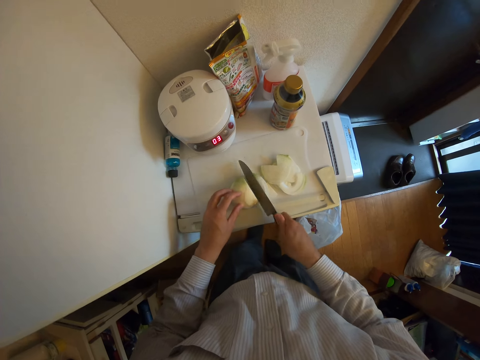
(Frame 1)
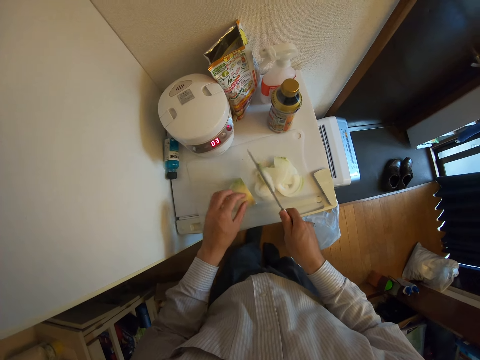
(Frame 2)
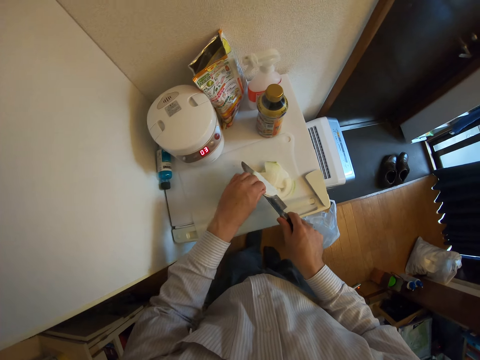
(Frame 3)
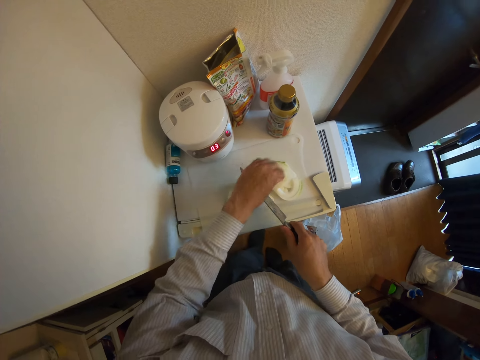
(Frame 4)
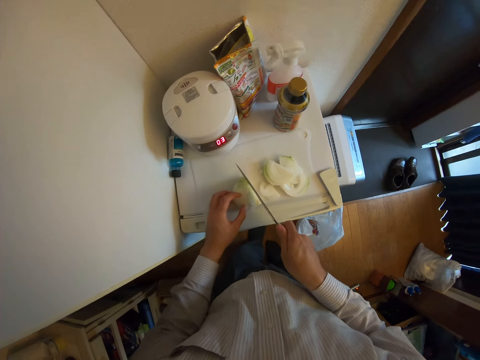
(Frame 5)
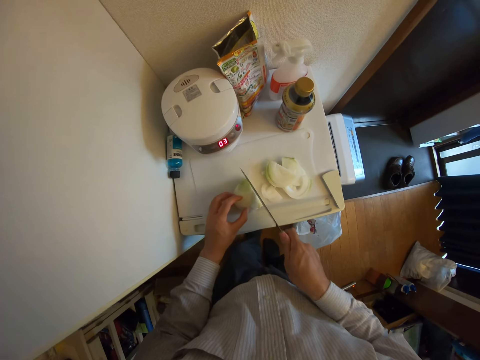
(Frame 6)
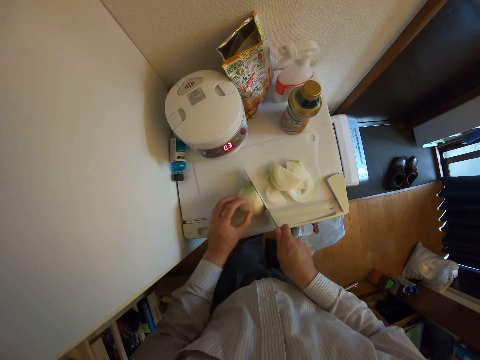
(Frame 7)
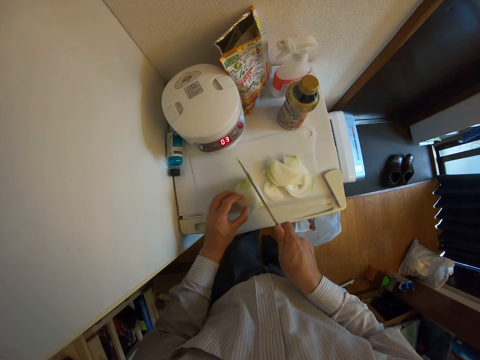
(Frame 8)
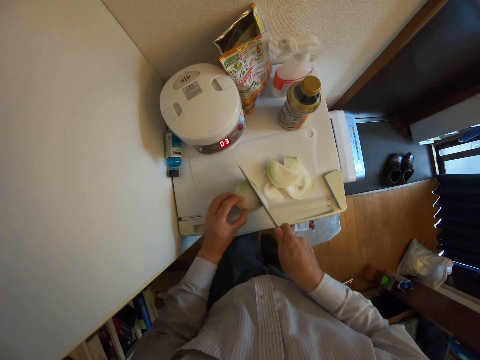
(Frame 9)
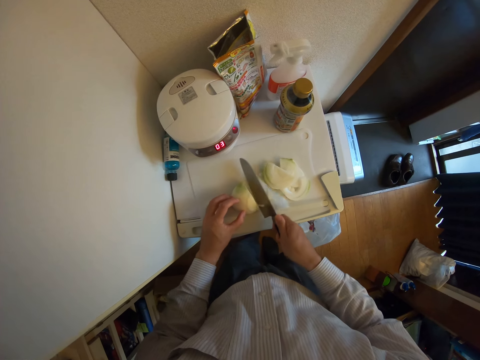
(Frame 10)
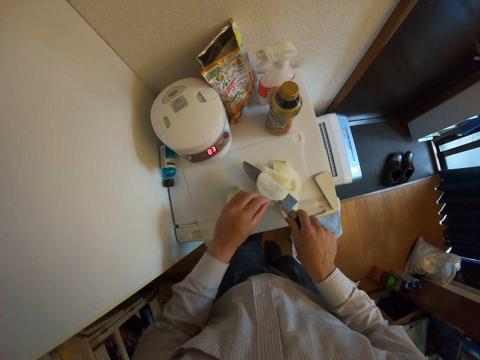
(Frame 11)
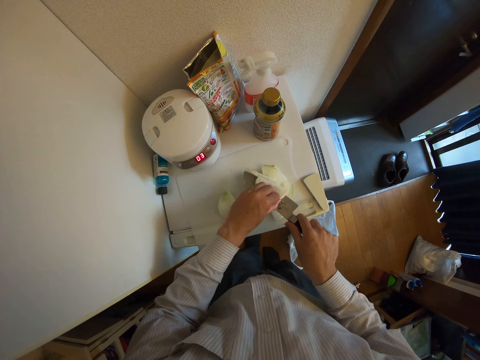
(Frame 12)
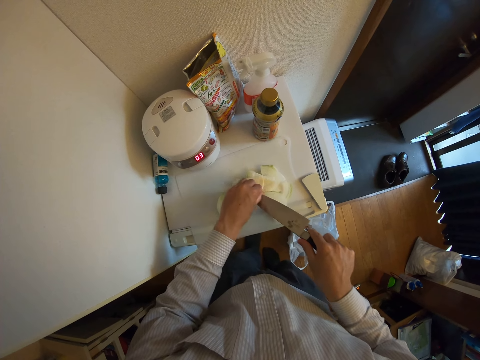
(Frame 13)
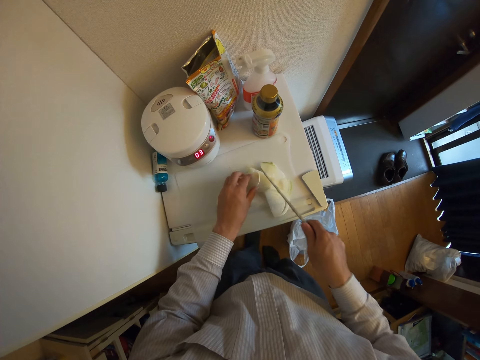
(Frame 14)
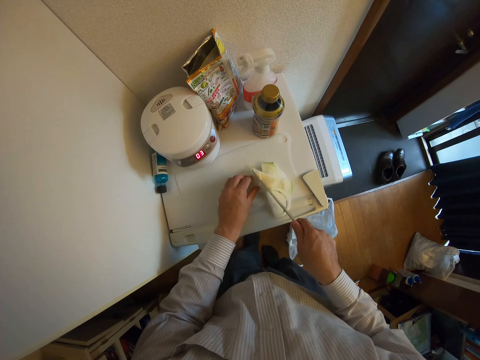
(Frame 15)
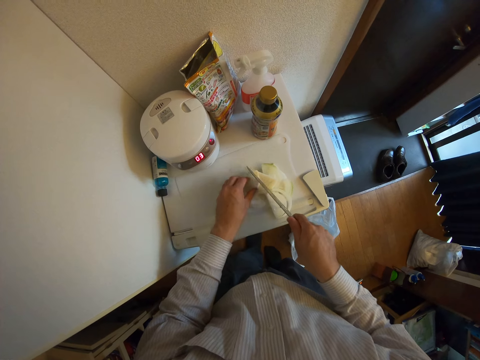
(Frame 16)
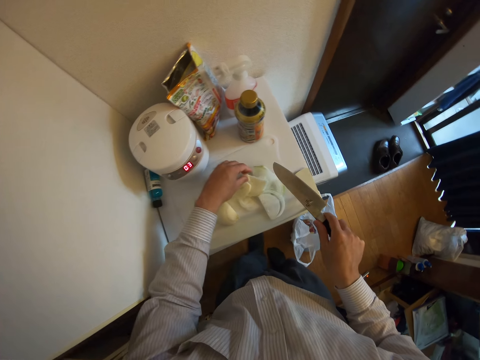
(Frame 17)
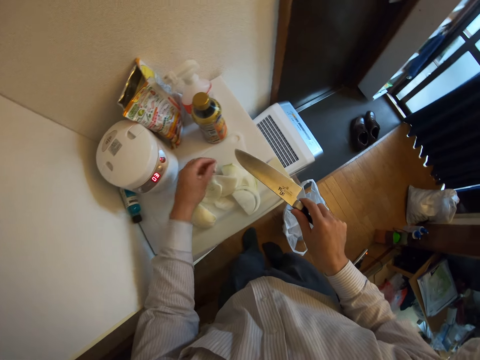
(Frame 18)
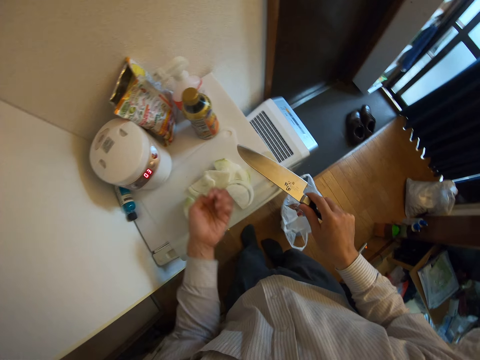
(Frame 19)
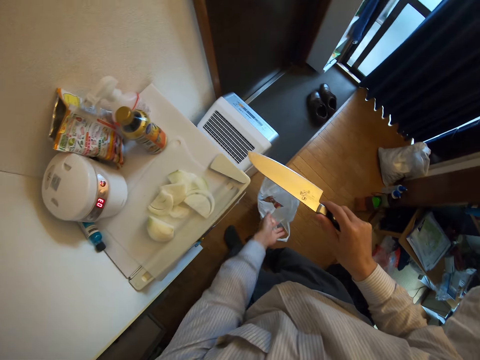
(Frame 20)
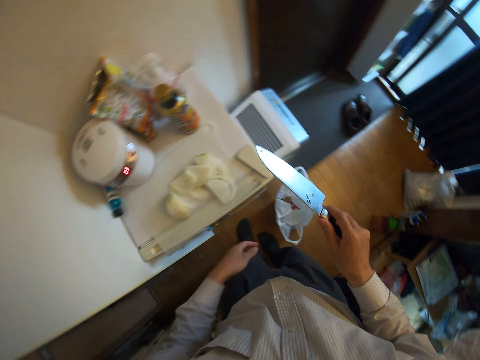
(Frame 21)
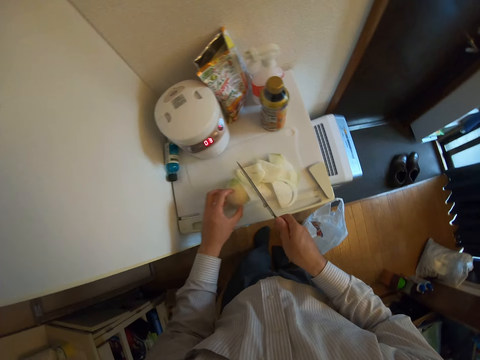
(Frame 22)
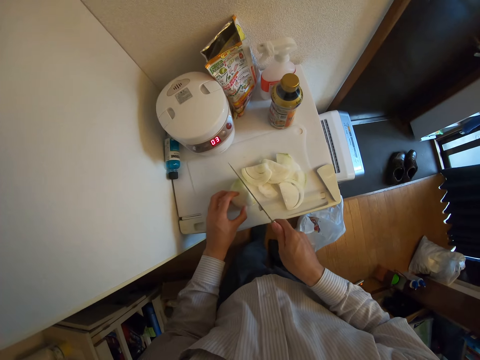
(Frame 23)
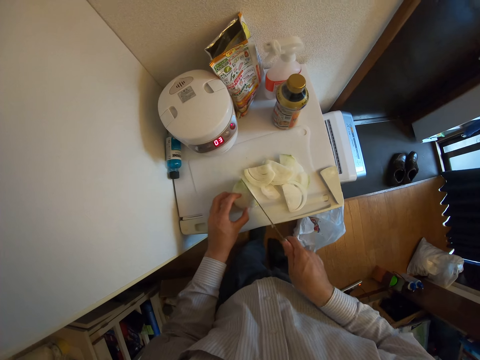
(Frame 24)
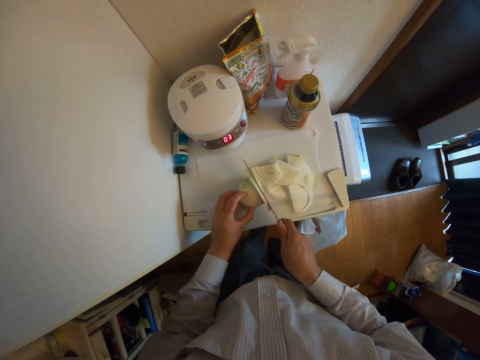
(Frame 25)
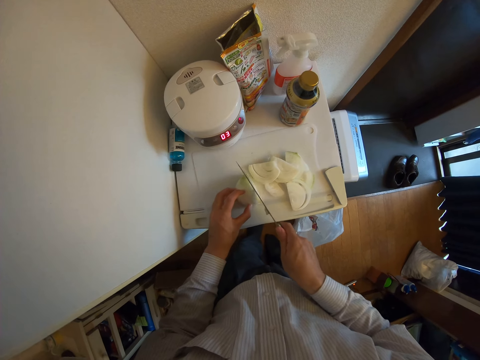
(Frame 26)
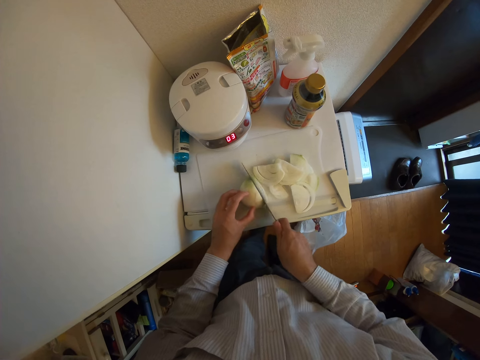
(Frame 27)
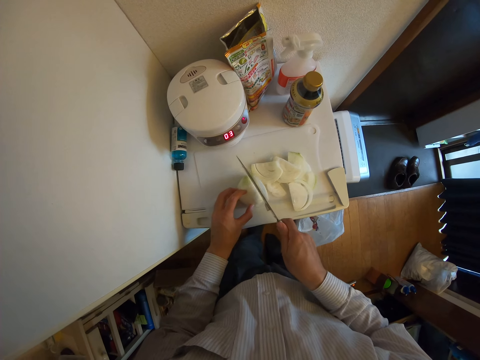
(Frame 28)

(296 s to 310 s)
The camera wearer puts the onions on the chopping board. They remove an onion slice from the knife. They touch the onion. They cut the onion with the knife. They turn the knife. They put the onions on the chopping board. They remove an onion slice from the knife. They touch the onions. They cut the top of the onion slice with the knife. They pick the top of the onion slice from the chopping board. They throw the top of the onion slice in the nylon. They touch the onion. They cut the onion with the knife.

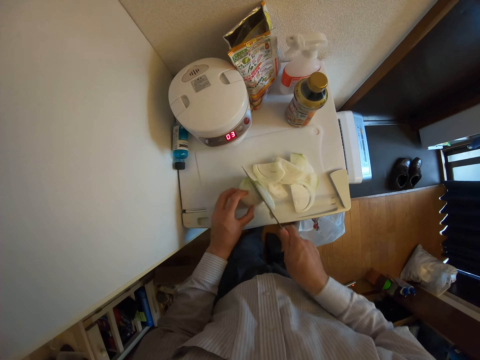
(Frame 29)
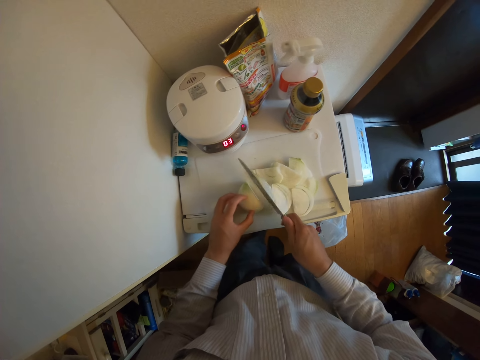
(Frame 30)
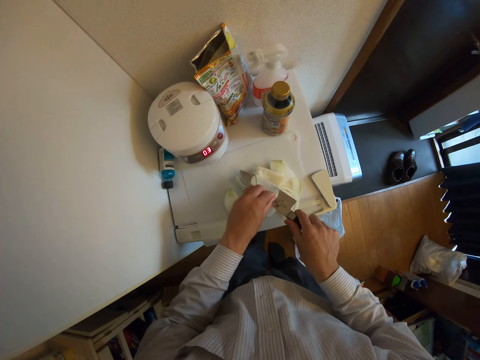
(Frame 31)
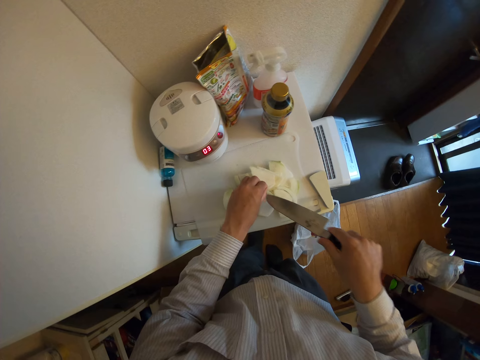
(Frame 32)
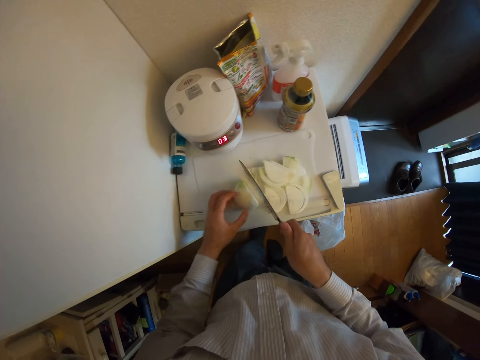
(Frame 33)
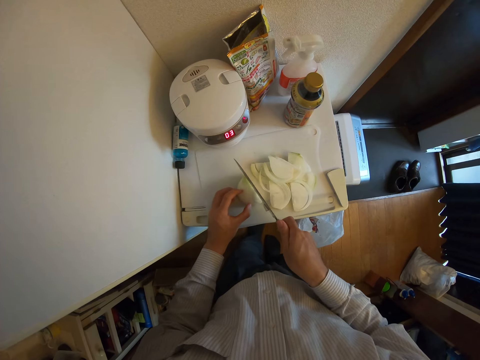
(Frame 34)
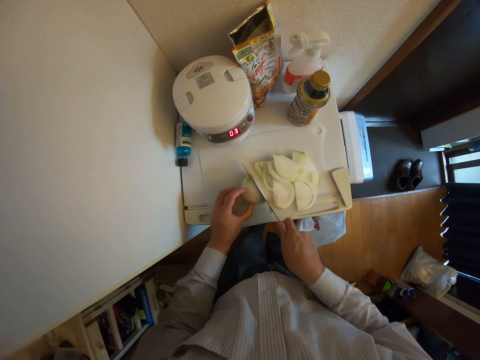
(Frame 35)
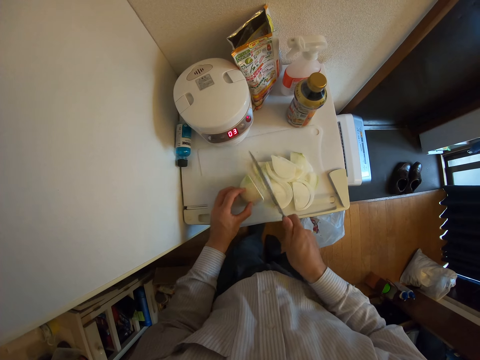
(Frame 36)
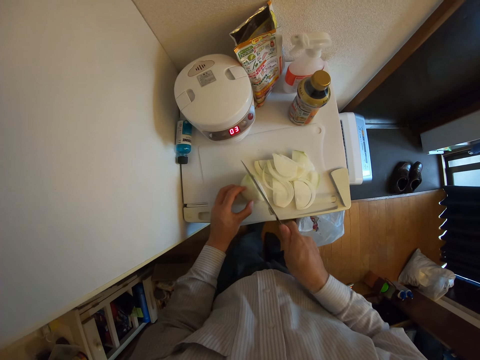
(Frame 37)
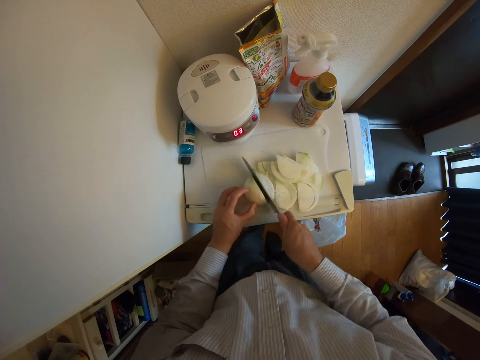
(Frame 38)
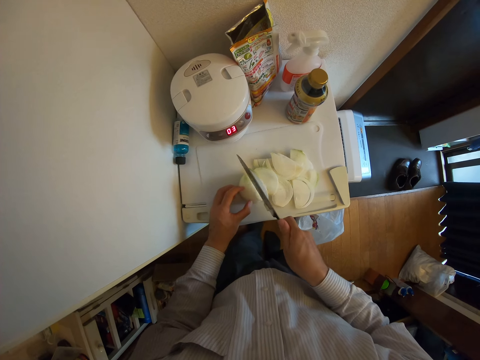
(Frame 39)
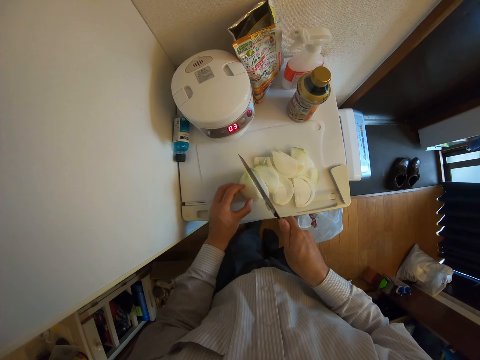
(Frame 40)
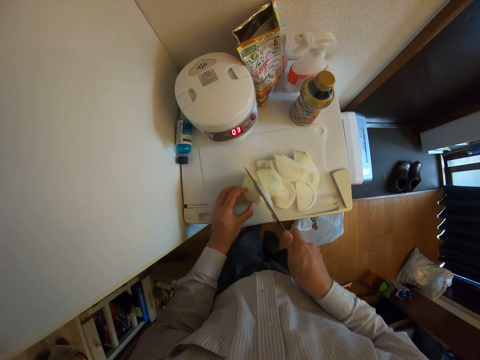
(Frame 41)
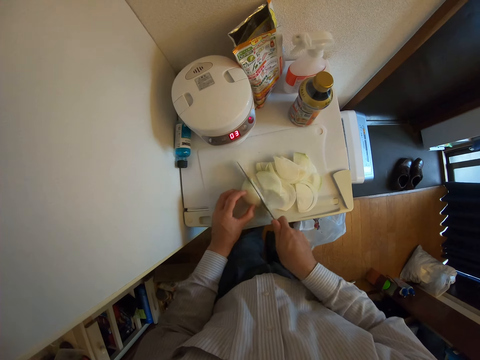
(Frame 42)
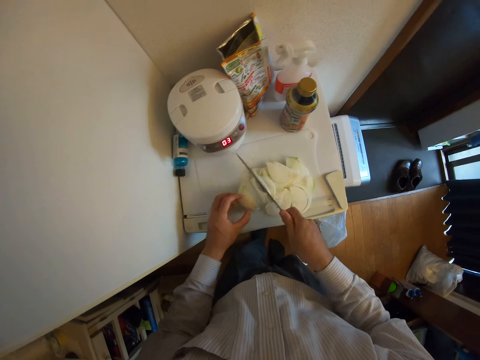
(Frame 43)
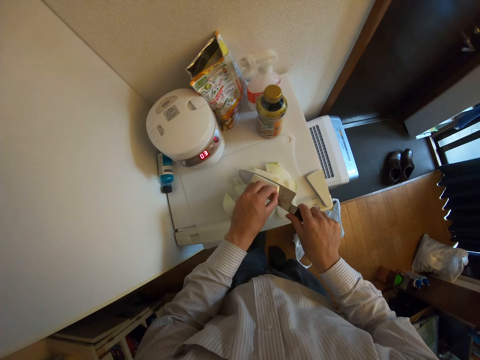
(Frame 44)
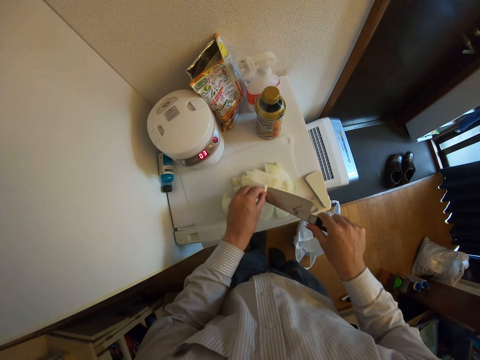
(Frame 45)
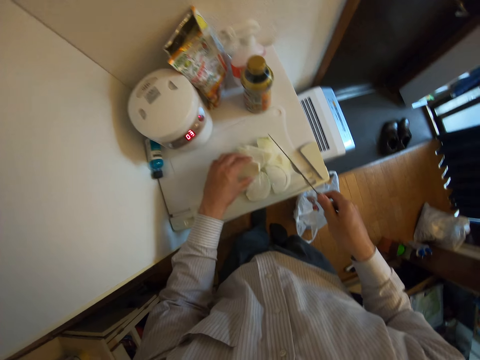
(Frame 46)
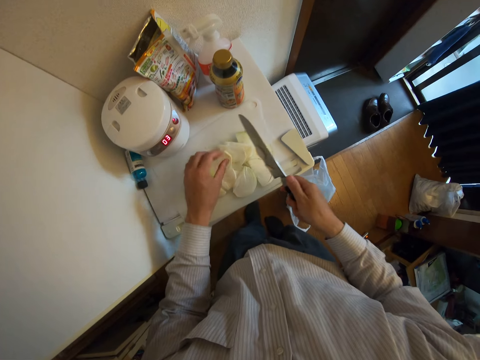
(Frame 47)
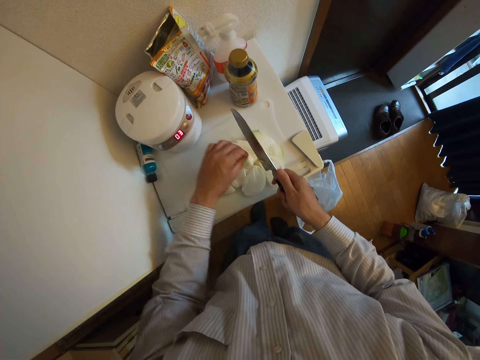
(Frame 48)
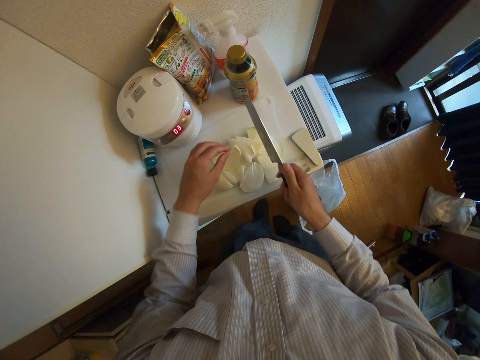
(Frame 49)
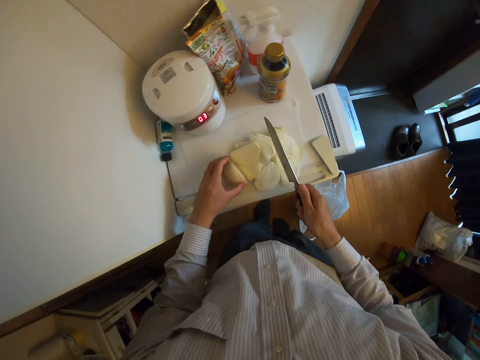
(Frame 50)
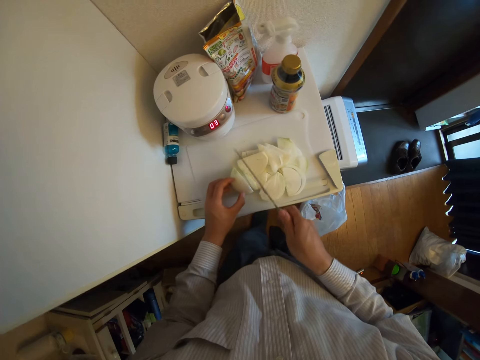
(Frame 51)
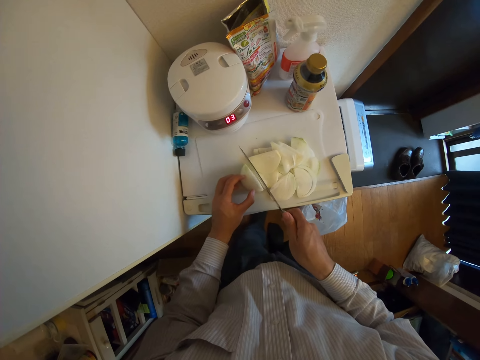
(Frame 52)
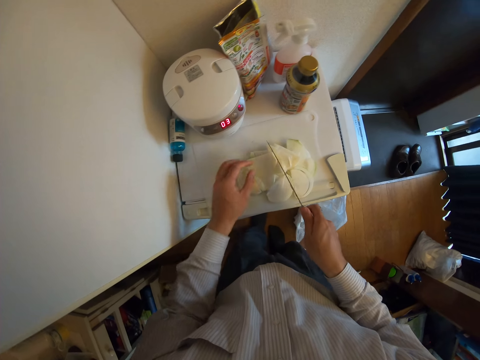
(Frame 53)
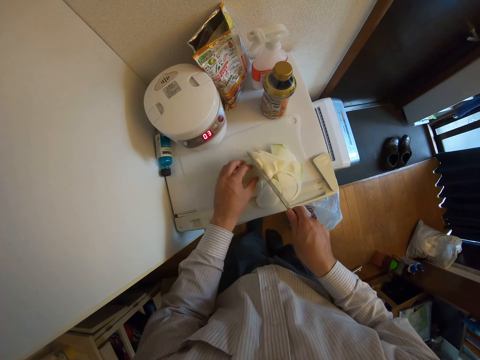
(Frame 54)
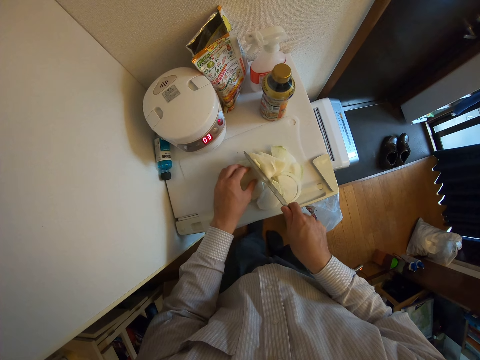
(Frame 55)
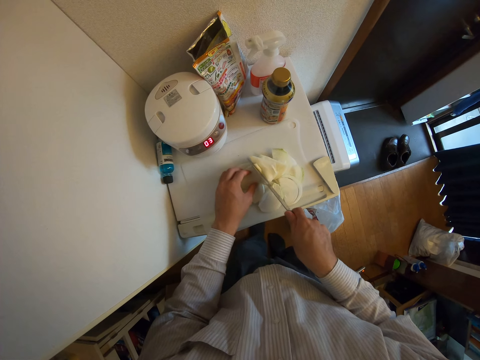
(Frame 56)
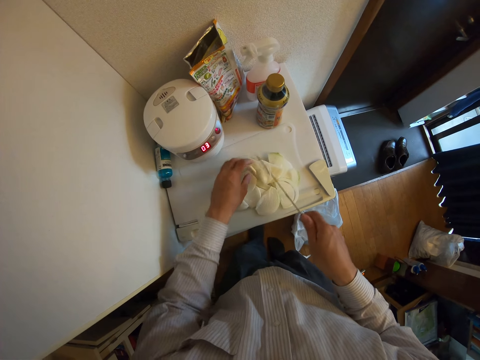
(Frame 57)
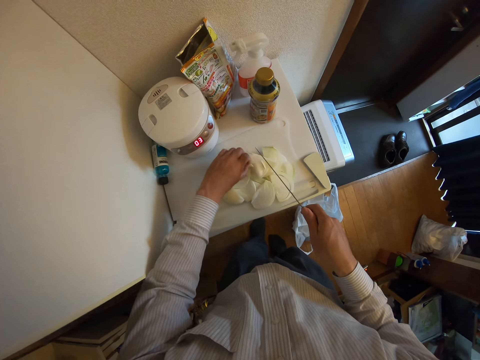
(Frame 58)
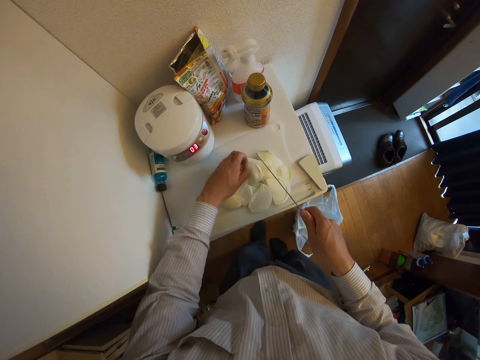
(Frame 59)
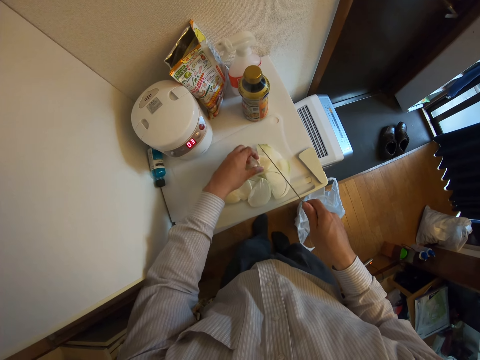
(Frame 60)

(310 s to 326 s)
The camera wearer turns the knife. They put the onions on the chopping board. They remove an onion slice from the knife. They touch the onion. They cut the onion with the knife. They turn the knife. They put the onions on the chopping board. They remove an onion slice from the knife. They move the onions. They put the onions on the chopping board. They touch the onion. They touch the onion again. They cut the top of the onion slice with the knife. They pick the top of the onion slice from the chopping board.
